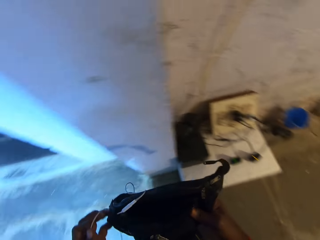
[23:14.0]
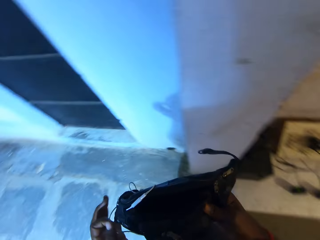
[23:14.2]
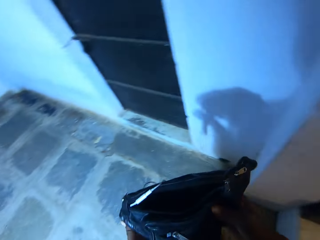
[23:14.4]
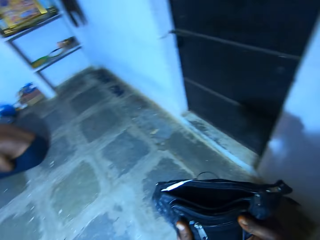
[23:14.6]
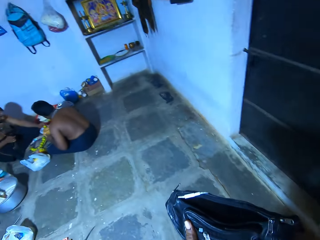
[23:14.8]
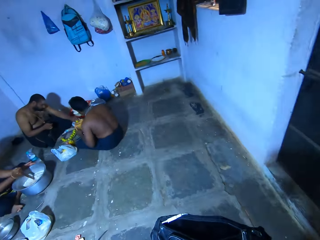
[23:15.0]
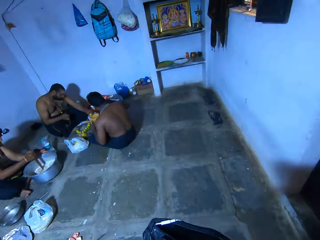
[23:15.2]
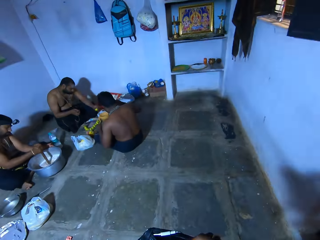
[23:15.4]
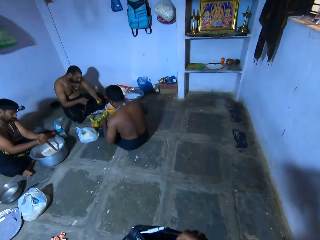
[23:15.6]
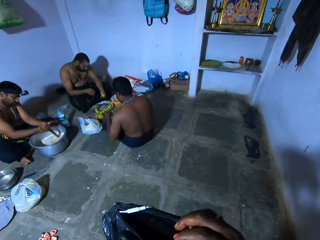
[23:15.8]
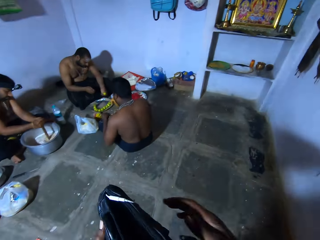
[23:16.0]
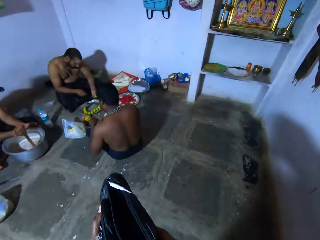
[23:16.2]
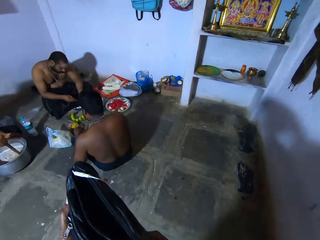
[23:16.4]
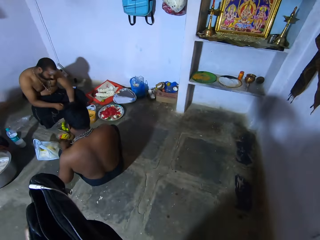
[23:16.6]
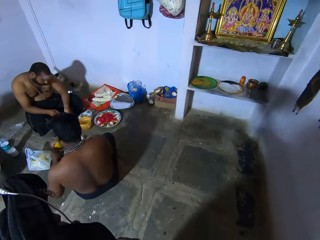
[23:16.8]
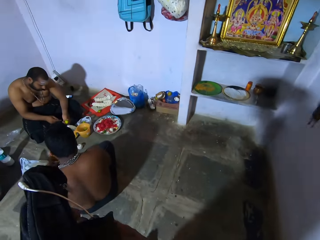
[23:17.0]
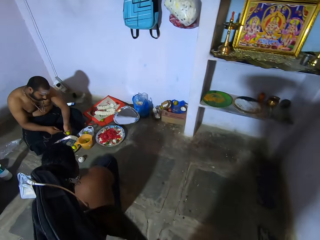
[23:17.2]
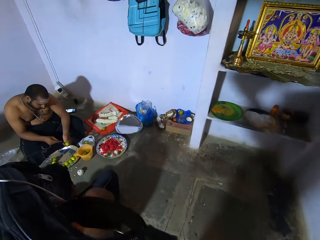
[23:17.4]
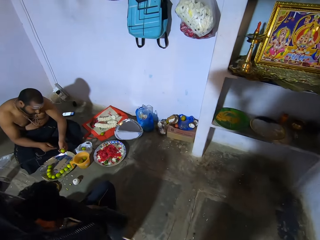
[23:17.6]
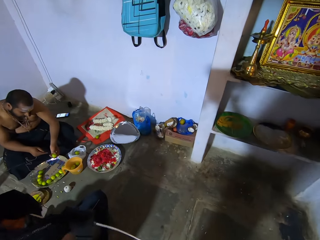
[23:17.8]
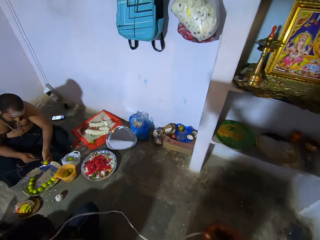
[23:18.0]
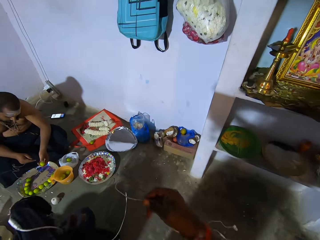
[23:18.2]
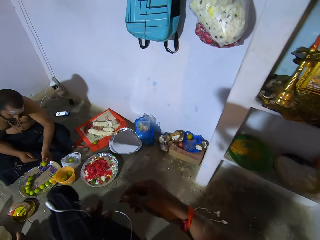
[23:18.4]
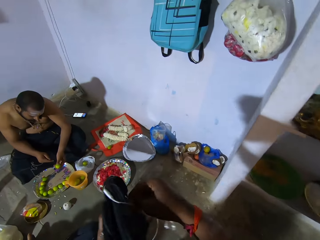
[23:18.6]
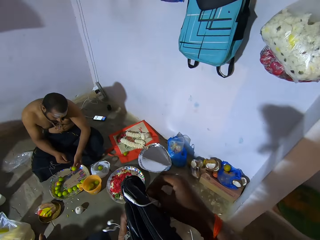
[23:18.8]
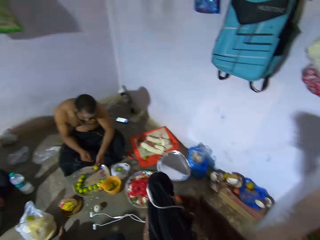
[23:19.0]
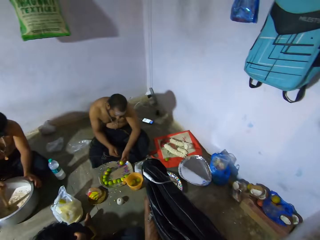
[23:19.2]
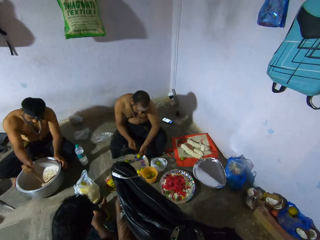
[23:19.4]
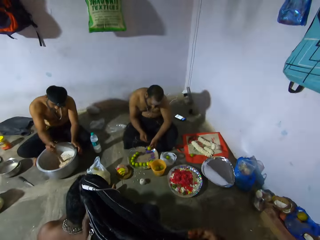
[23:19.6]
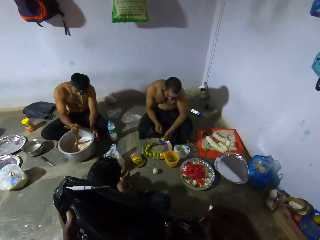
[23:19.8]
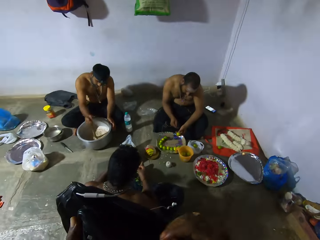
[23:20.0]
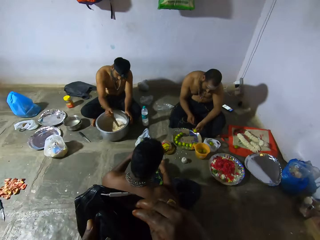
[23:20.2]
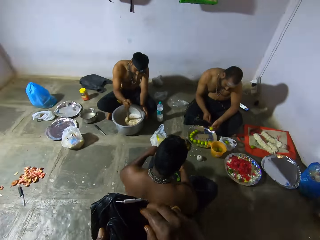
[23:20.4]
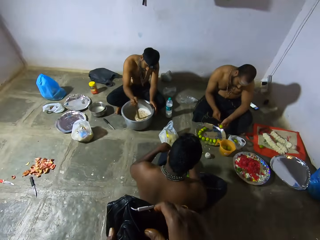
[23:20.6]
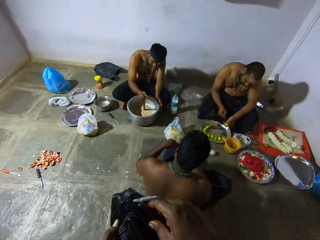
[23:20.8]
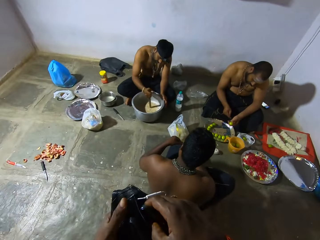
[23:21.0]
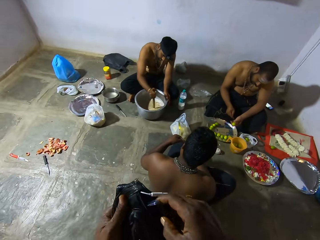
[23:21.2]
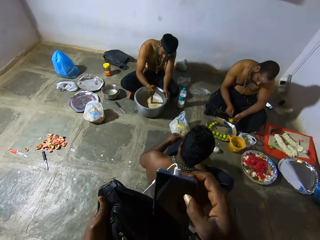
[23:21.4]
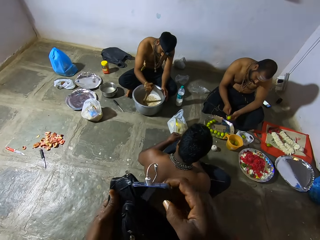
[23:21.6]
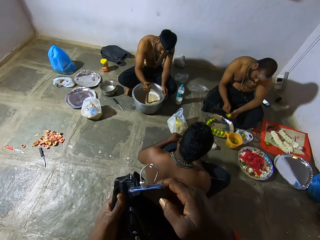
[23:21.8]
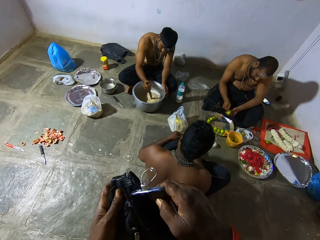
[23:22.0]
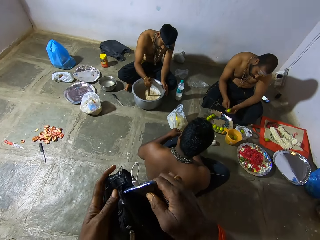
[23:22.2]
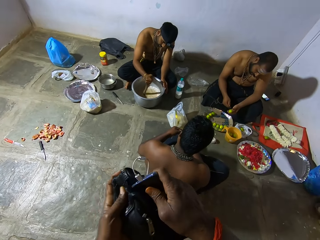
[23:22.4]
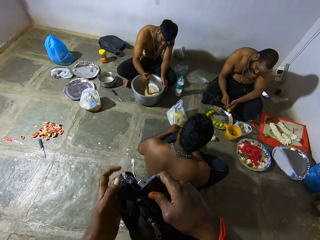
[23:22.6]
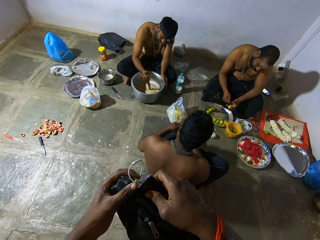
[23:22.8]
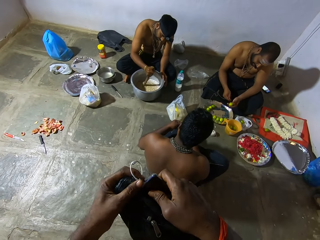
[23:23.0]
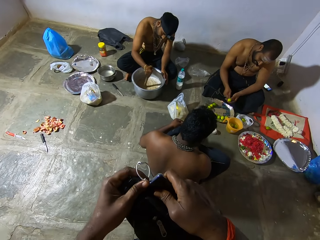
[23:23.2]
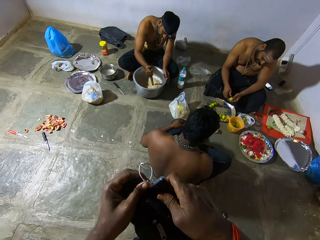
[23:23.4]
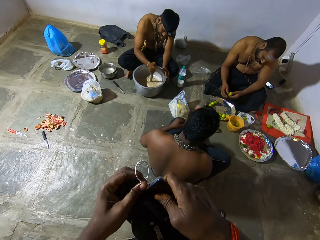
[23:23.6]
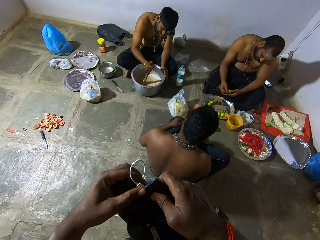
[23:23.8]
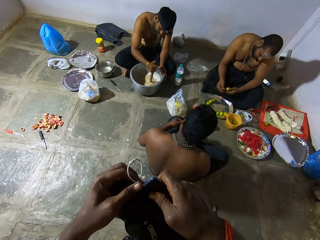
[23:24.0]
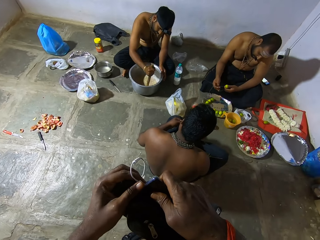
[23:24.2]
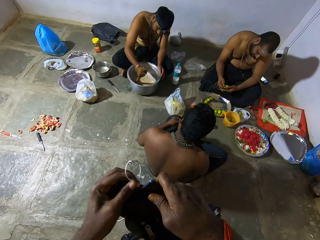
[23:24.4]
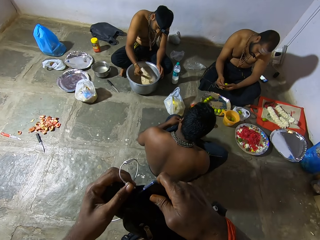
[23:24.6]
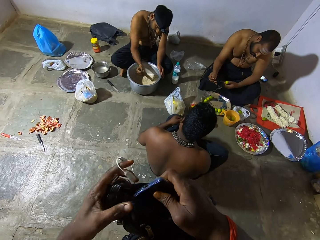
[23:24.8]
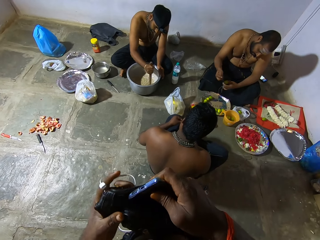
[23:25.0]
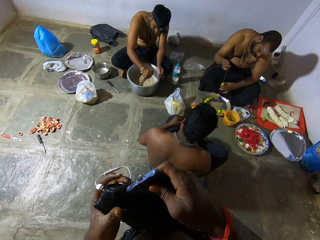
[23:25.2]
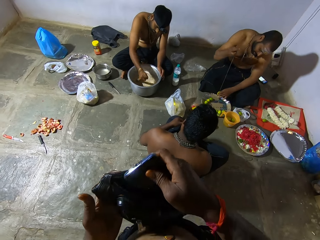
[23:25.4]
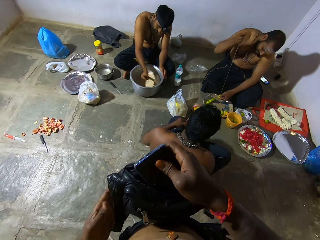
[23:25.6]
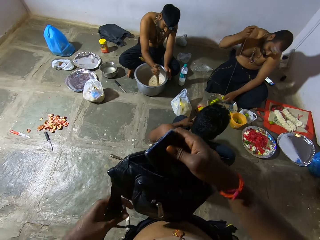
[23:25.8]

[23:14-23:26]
The camera wearer adjusts earphones in a bag. They walk around a room. They adjust the earphones in the bag. A man stirs broth in a cooking pot. The camera wearer adjusts a mobile phone in the bag. They unplug the earphones from the phone.

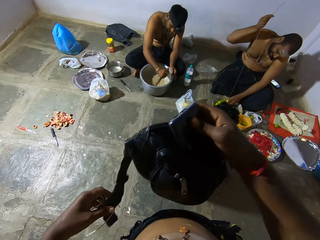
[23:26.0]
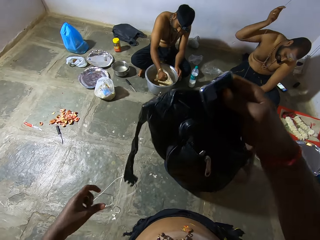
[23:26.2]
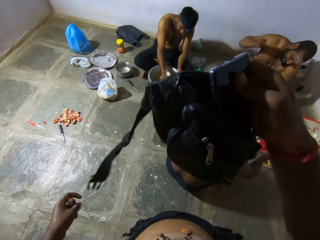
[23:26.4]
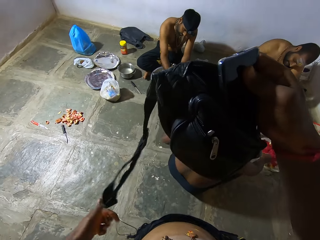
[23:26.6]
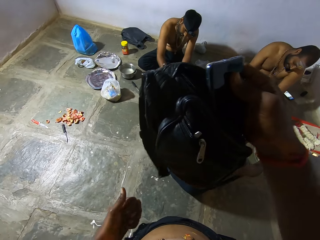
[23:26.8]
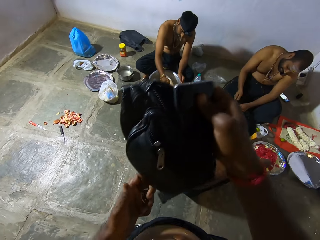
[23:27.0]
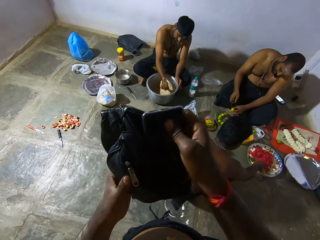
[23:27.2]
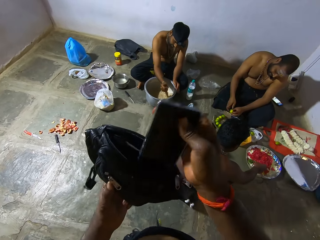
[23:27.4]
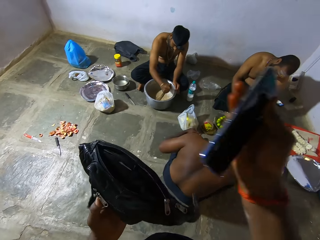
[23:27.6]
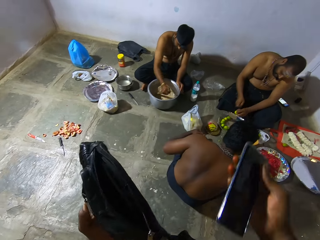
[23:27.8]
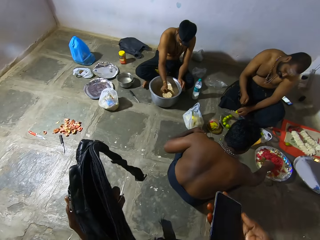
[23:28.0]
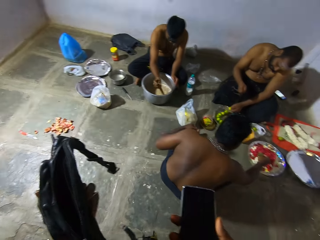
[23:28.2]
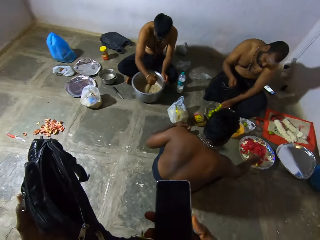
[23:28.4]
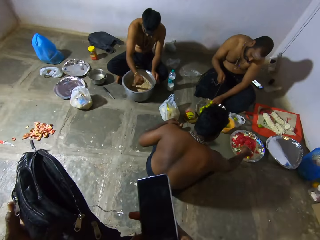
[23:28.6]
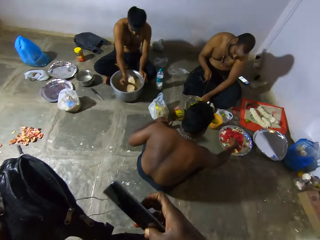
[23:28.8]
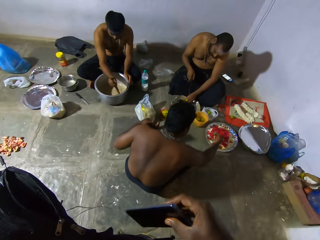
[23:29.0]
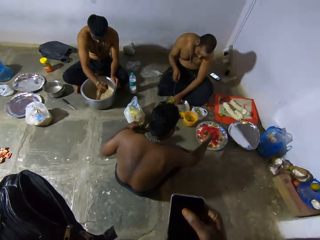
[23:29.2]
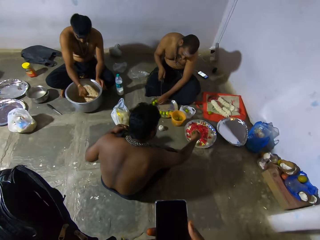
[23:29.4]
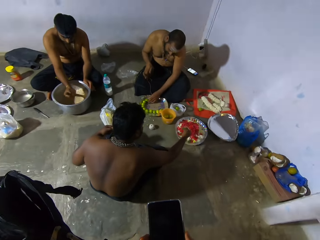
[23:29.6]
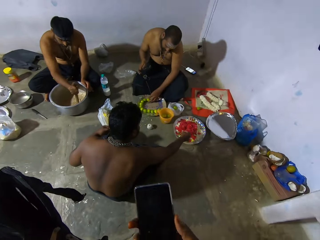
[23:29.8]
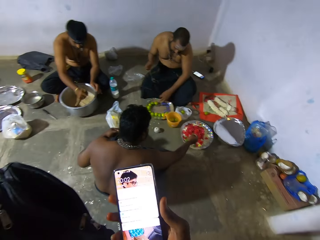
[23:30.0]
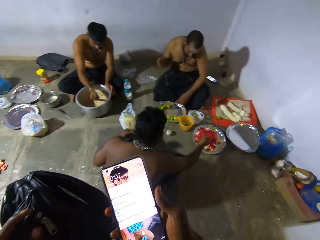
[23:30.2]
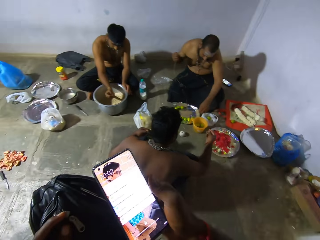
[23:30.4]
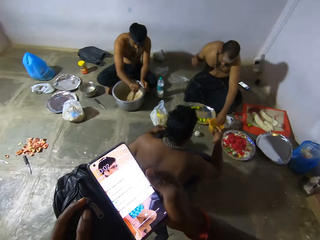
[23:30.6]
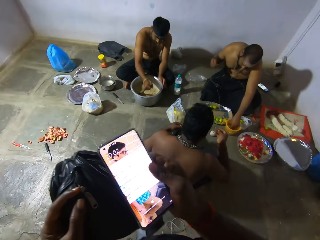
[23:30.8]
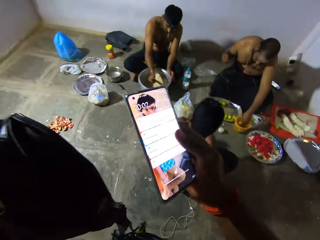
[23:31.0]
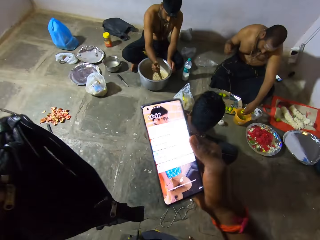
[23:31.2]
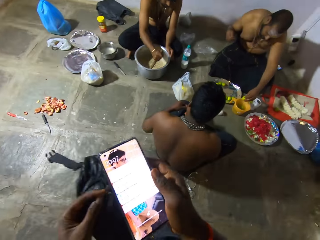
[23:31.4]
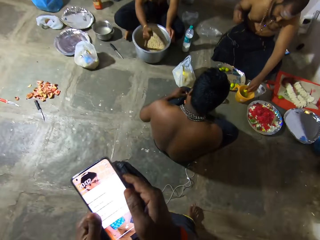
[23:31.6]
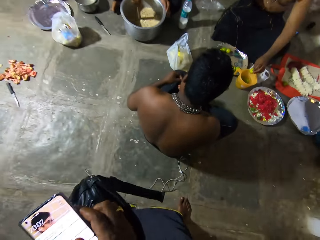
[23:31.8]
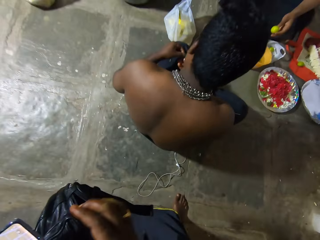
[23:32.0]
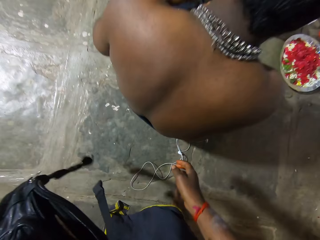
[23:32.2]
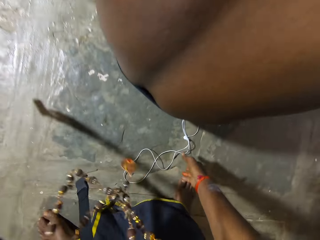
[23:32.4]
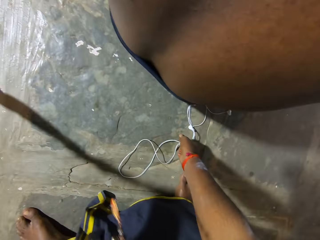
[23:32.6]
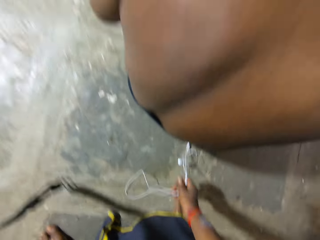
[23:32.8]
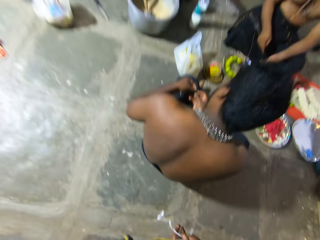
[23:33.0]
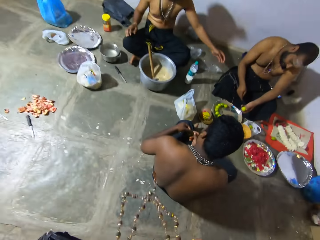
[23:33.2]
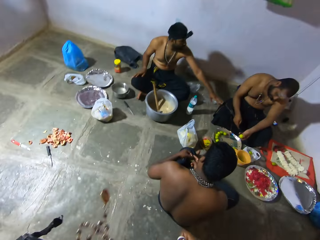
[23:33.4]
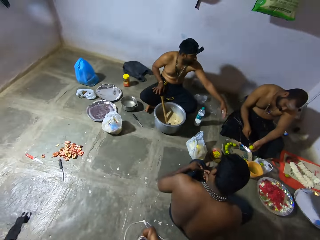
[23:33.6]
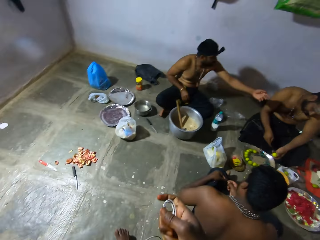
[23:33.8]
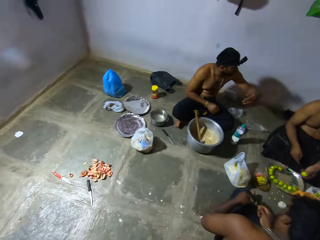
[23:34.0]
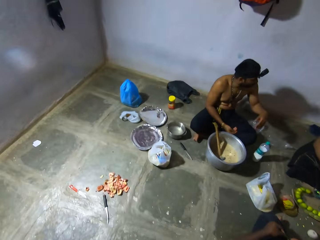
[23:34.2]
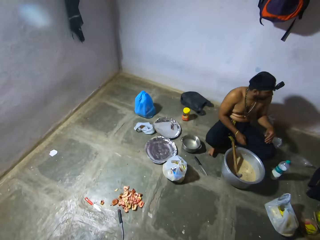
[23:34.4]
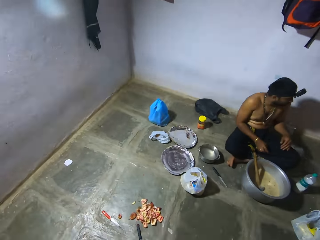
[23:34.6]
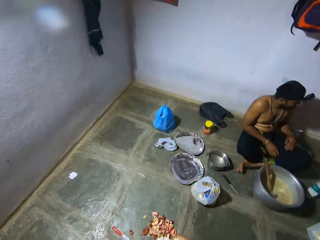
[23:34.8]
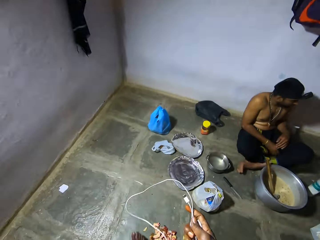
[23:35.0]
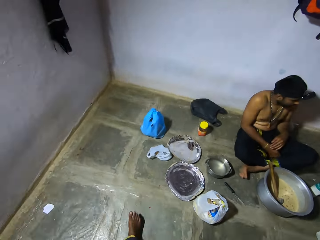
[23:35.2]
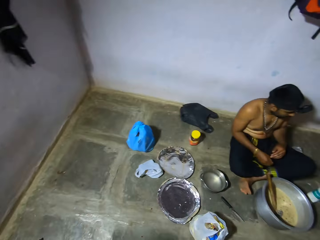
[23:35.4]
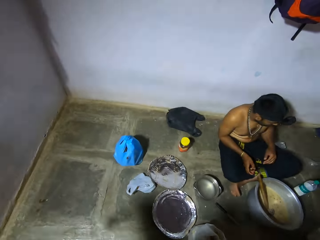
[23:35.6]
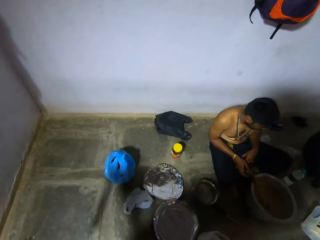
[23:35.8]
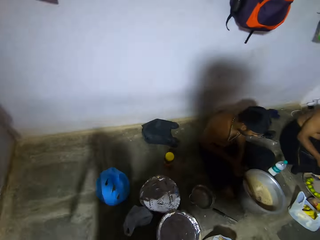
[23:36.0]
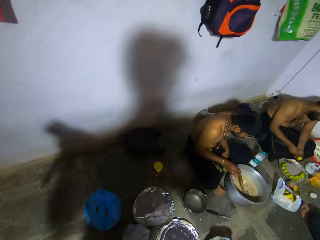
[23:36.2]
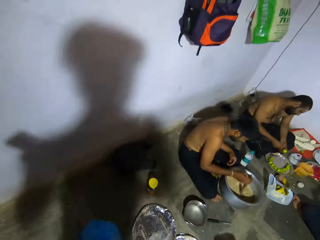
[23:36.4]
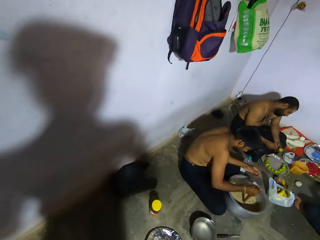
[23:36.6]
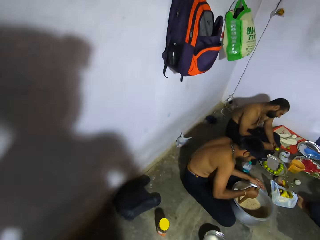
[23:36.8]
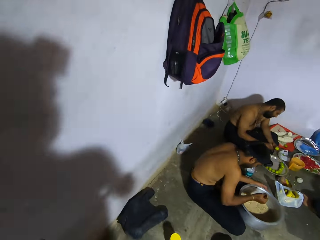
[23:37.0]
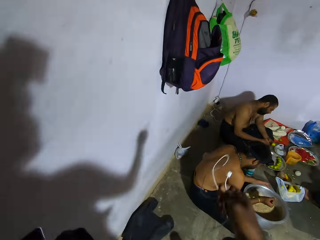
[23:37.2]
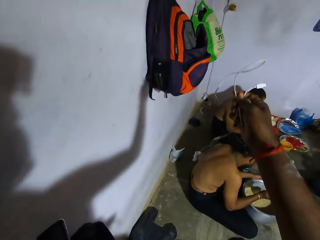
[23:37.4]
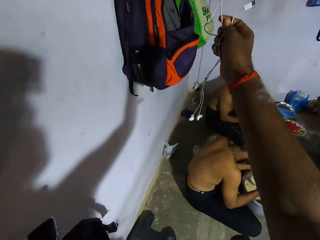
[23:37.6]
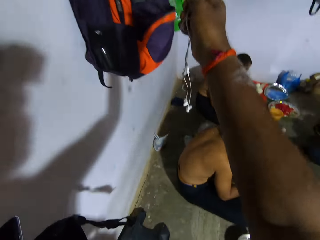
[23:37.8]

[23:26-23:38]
The camera wearer removes earphones from a bag. They operate a mobile phone. They pick the earphones from the floor. They walk around a room. A man stirs broth in a cooking pot.
